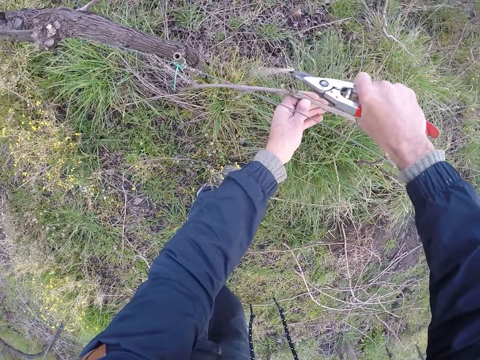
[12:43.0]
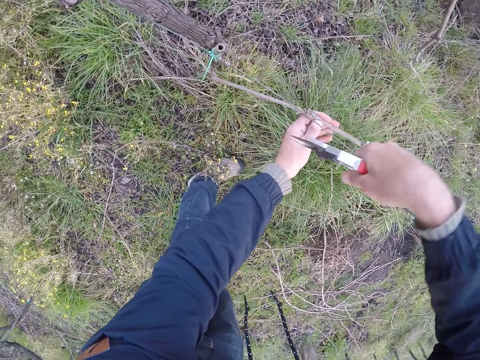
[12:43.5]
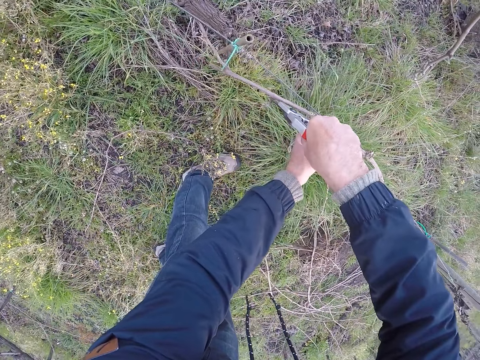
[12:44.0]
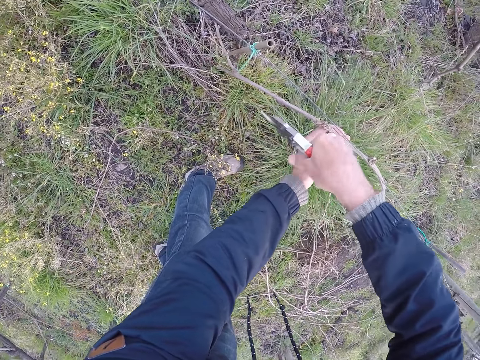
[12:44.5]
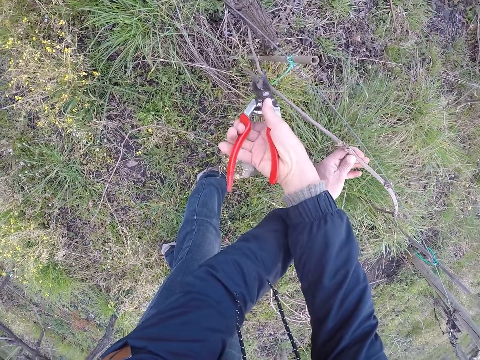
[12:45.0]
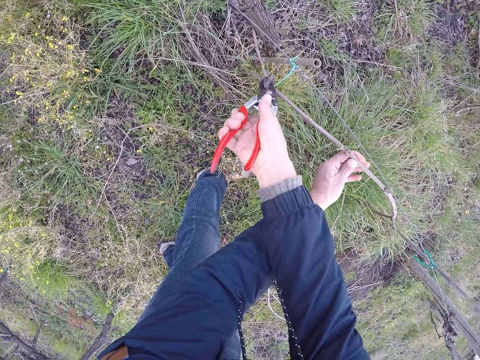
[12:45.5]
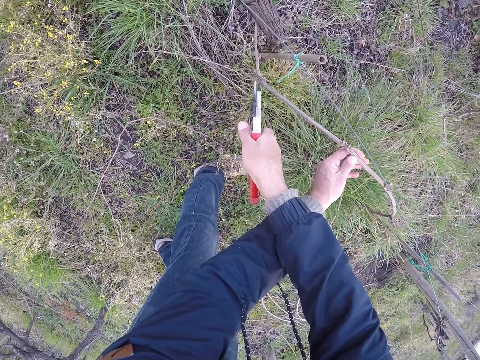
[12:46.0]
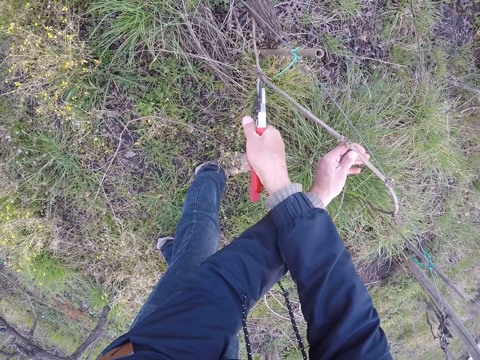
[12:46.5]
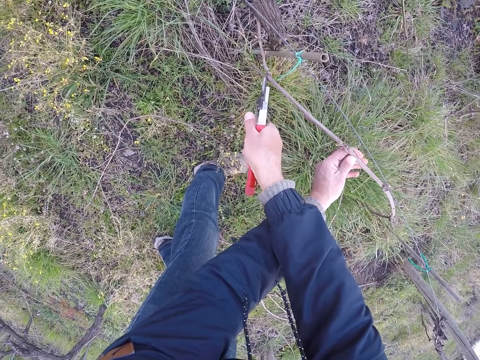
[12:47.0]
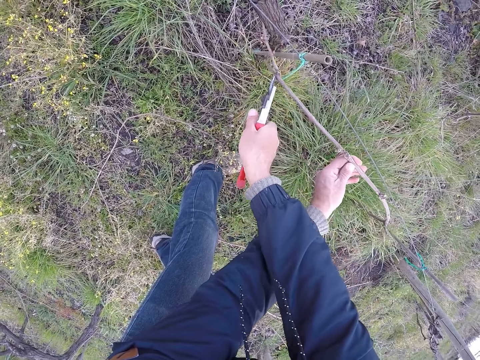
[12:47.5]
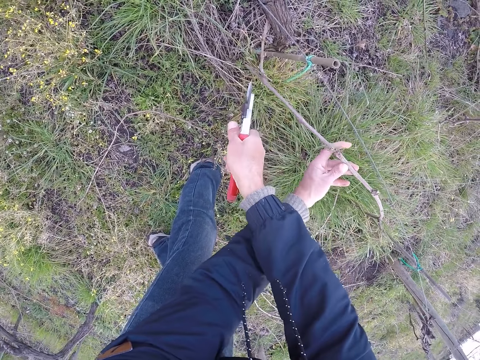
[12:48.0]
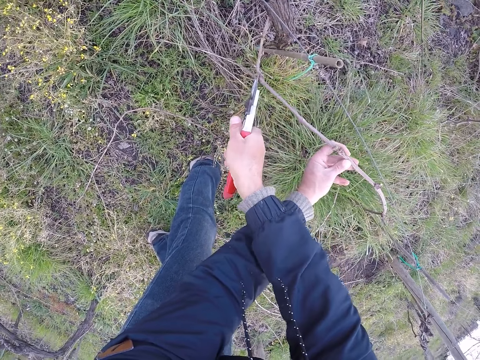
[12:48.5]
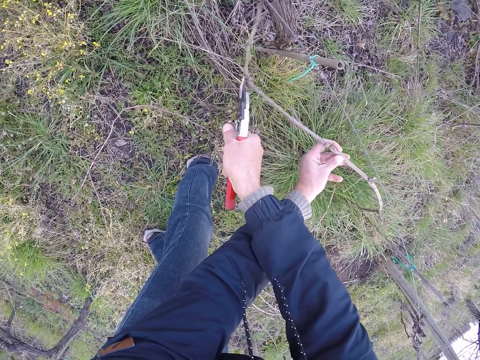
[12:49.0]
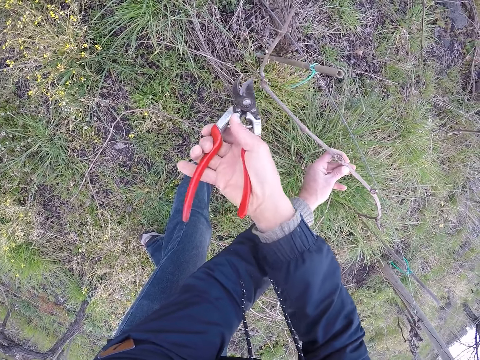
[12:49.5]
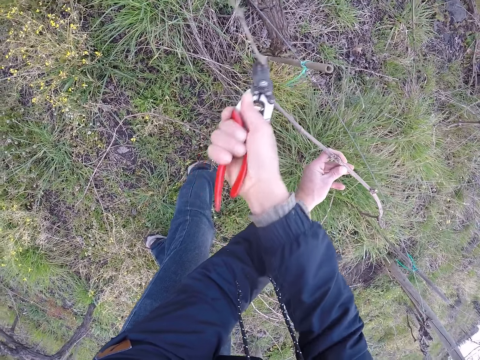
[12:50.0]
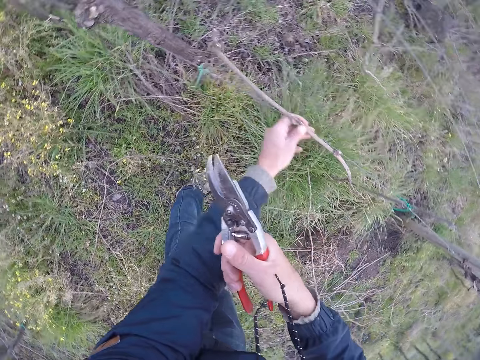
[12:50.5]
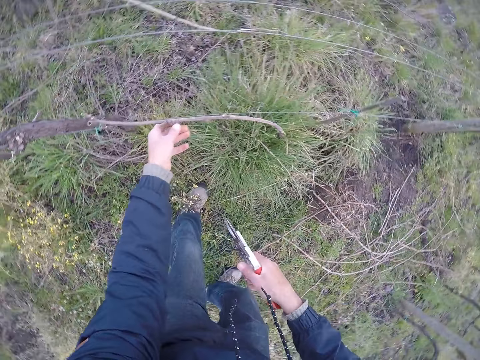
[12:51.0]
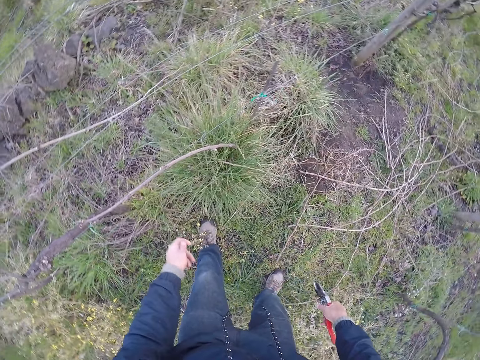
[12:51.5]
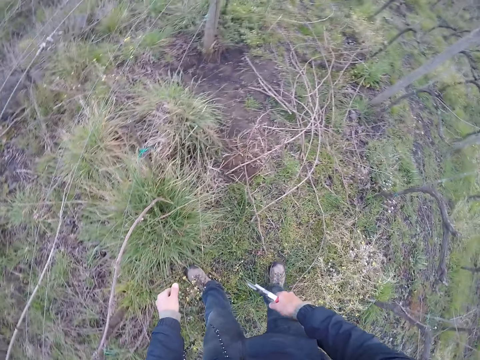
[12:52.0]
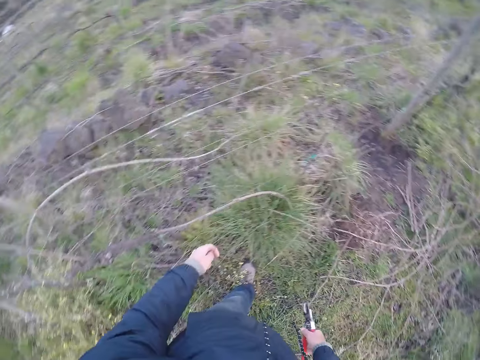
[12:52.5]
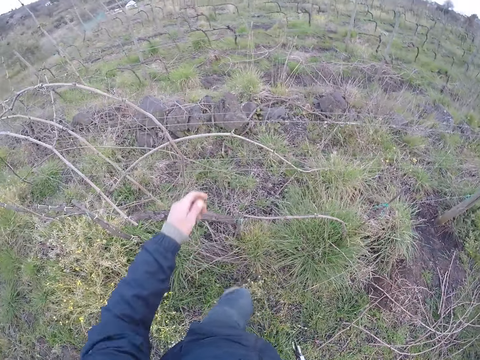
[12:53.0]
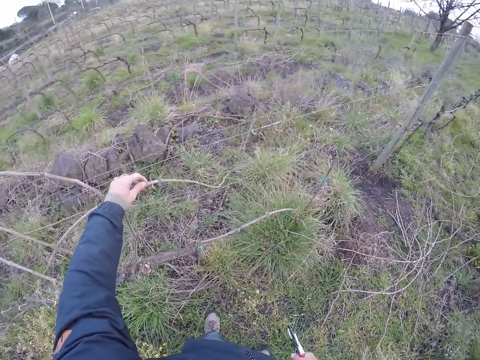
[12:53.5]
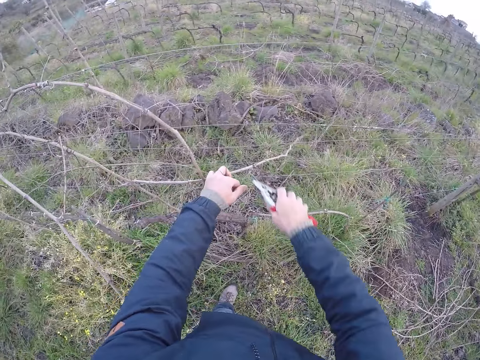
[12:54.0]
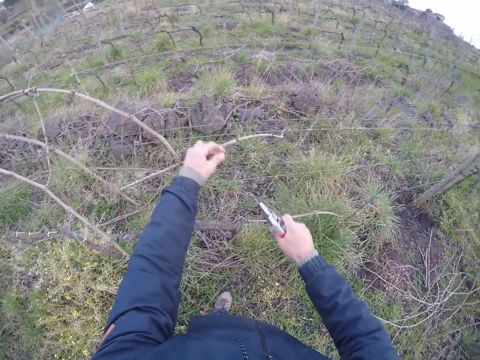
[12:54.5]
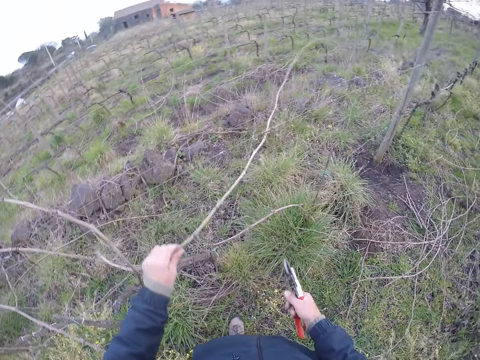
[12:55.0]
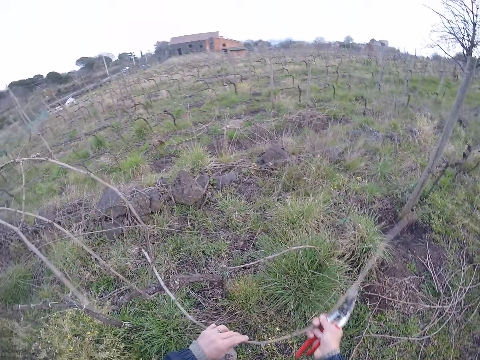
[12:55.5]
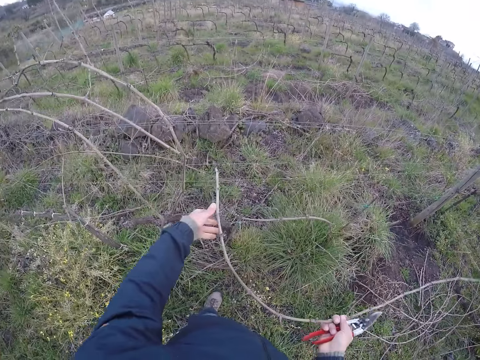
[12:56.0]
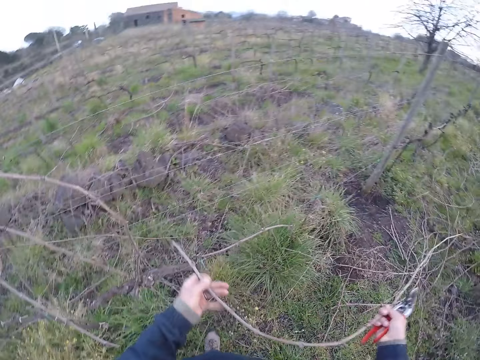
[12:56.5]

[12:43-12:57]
The camera wearer pulls a twig from the fence with his left hand. He holds the branch. He cuts the twig with the pruner in his right hand. He pulls the twig with both hands.

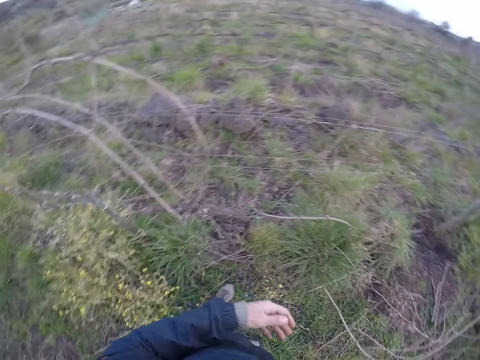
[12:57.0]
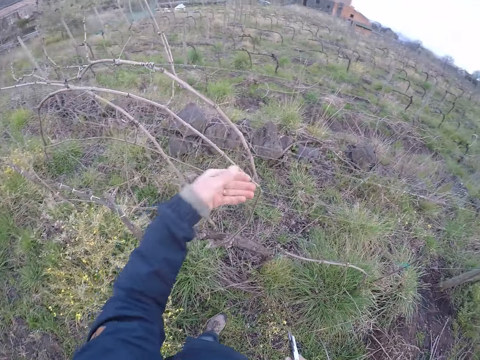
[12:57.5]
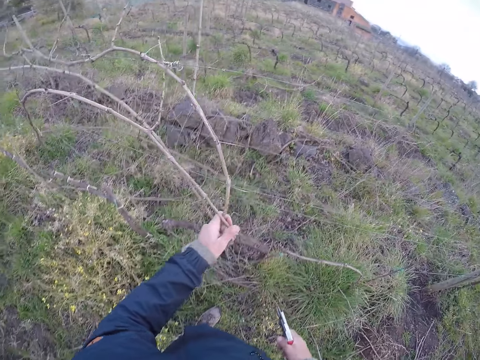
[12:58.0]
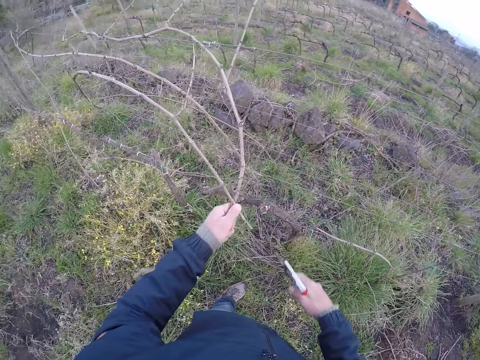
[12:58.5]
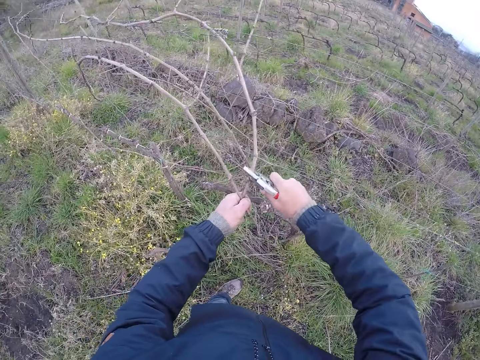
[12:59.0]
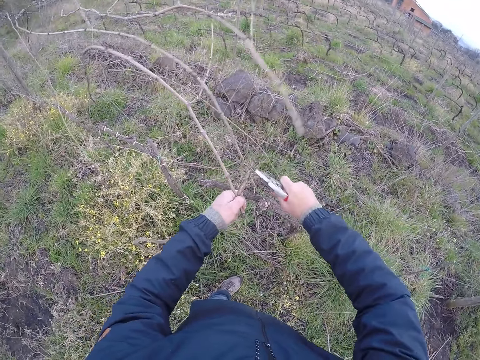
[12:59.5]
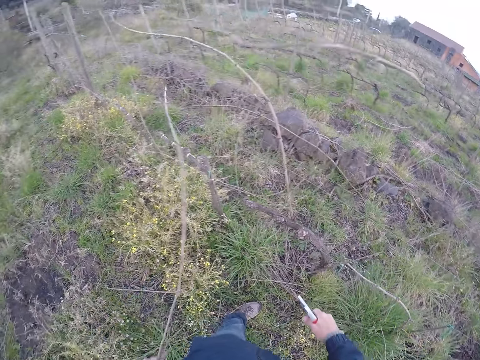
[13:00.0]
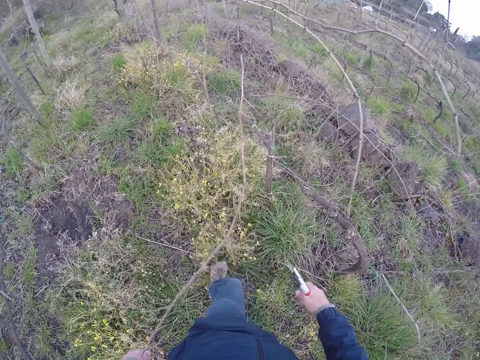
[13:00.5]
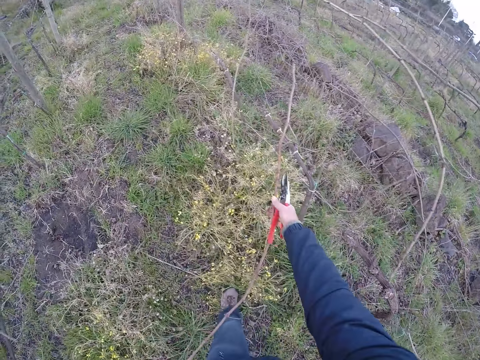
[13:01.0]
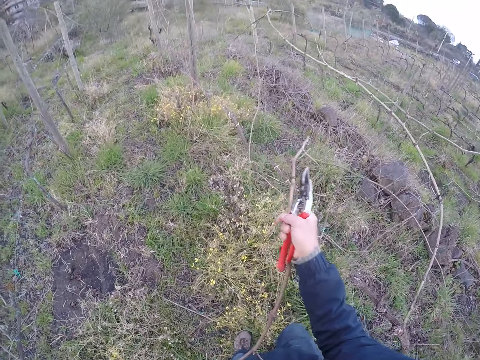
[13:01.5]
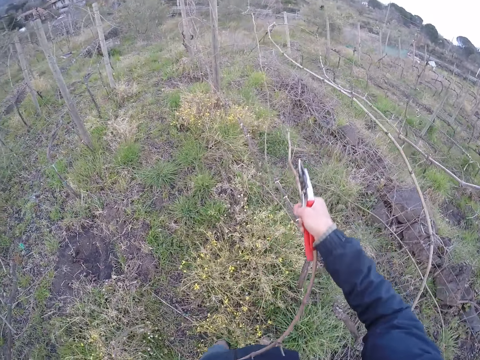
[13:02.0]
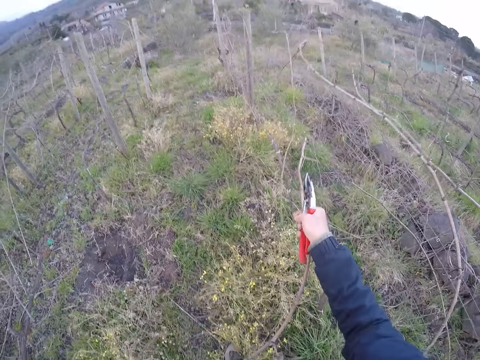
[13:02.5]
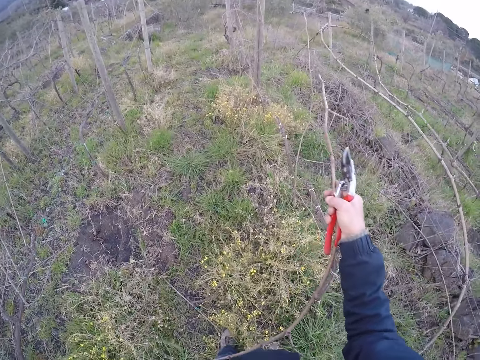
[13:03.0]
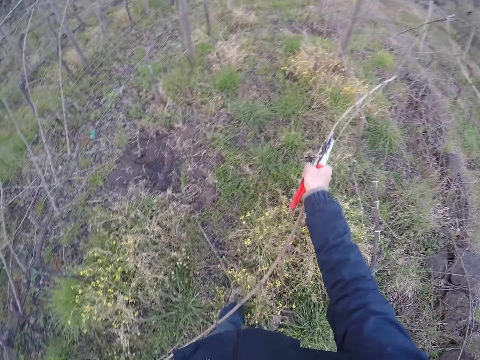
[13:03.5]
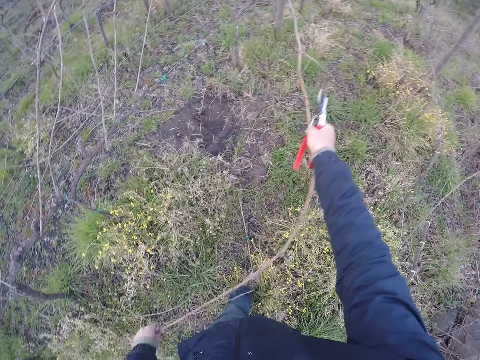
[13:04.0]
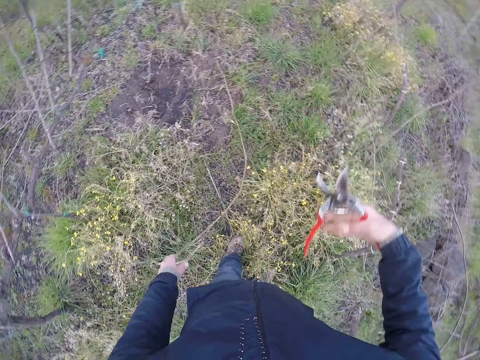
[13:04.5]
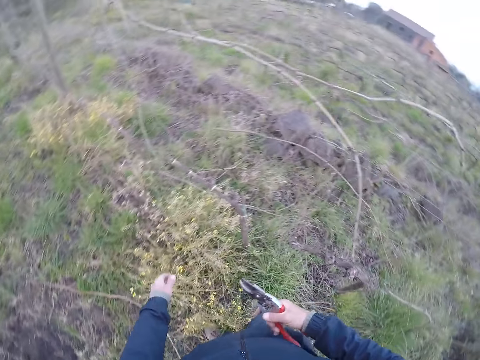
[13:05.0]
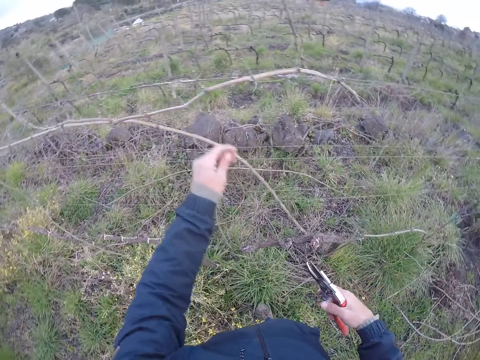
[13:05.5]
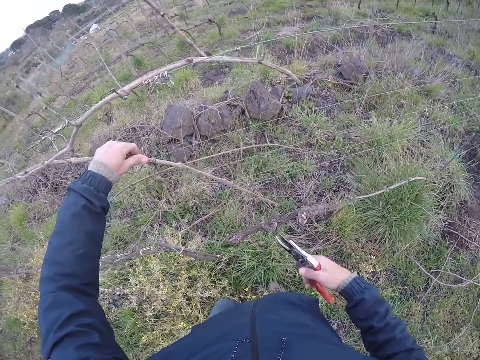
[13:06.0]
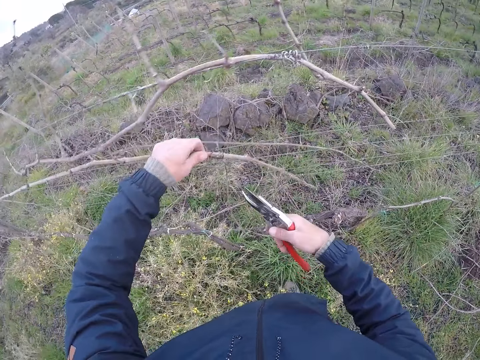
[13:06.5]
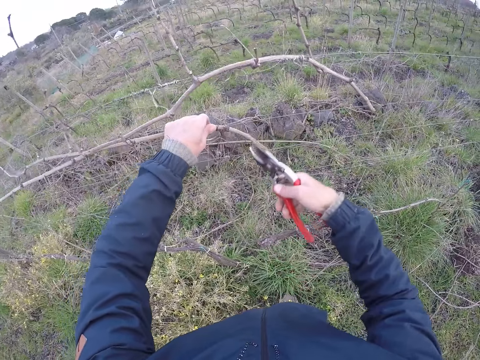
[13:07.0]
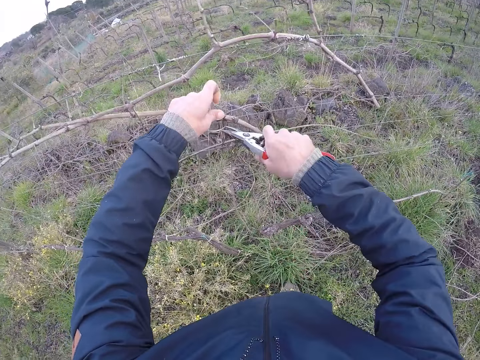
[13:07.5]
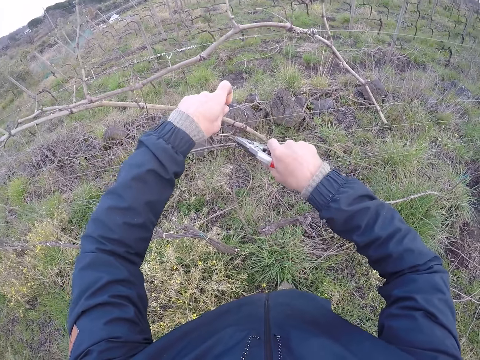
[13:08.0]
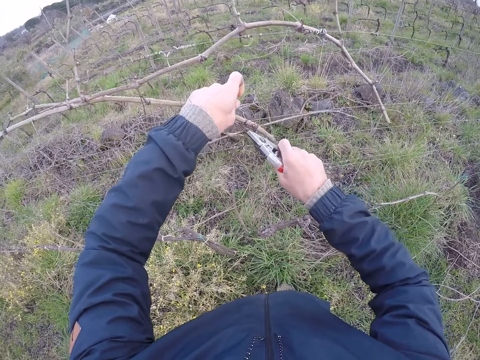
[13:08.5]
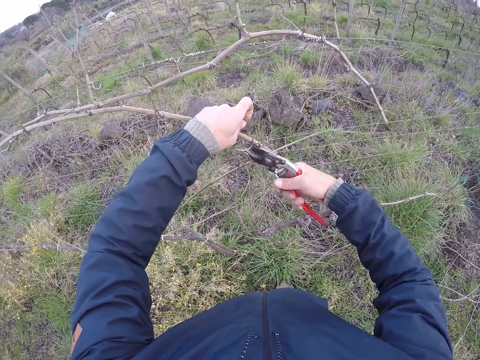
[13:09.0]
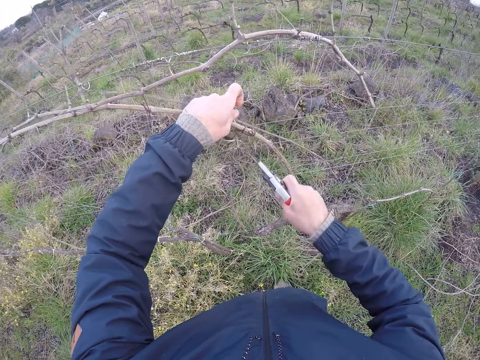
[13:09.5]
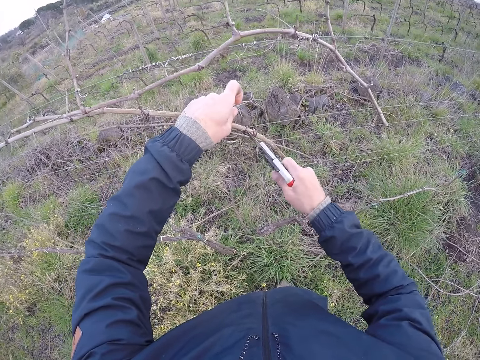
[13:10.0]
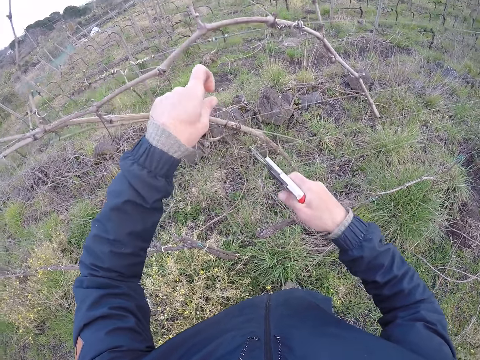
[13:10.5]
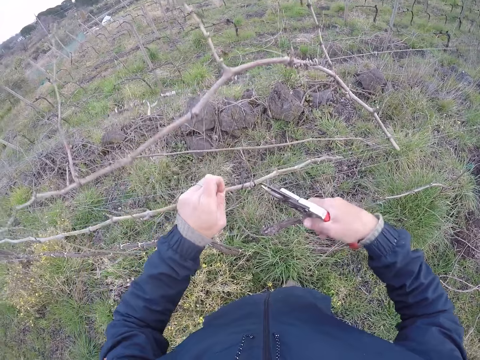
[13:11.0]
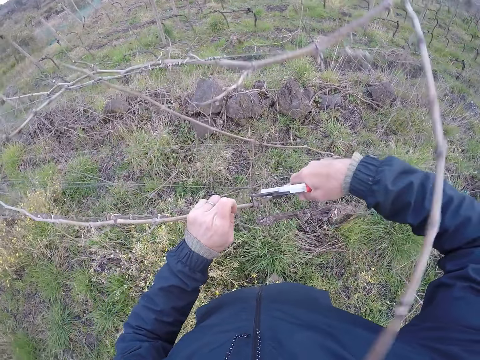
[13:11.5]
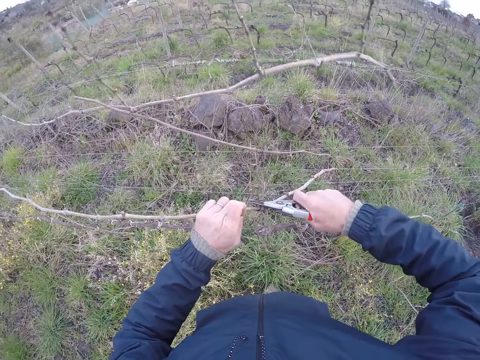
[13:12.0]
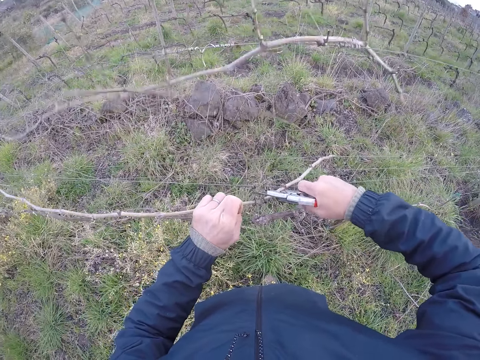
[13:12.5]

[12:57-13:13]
The camera wearer throws the twigs on the ground with both hands. He pulls a twig from the fence with his left hand. He cuts the twig with the pruner in his right hand. He pulls the twig from the fence with both hands. He throws the twigs on the ground with both hands. He pulls a twig from the fence with his left hand. He cuts the twig with the pruner in his right hand.
